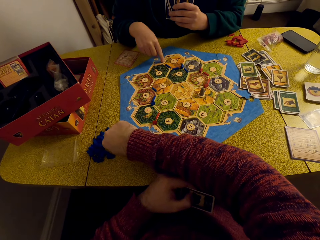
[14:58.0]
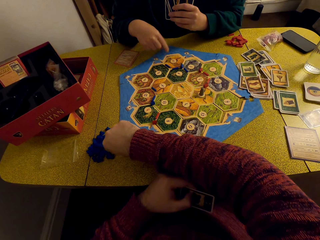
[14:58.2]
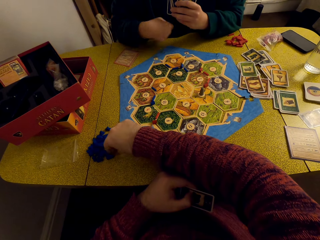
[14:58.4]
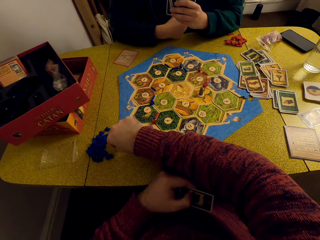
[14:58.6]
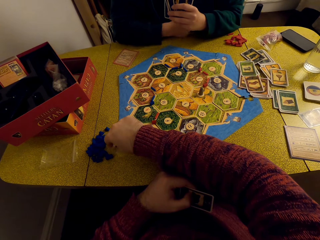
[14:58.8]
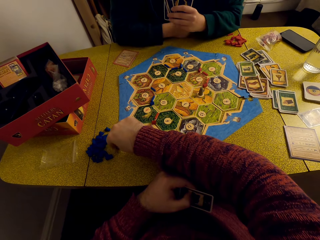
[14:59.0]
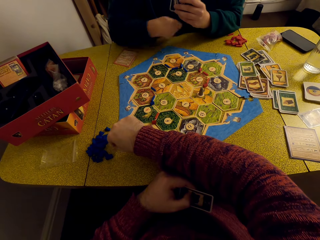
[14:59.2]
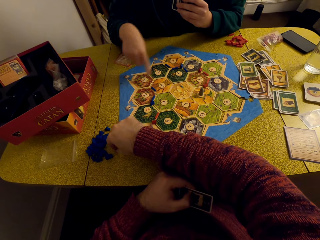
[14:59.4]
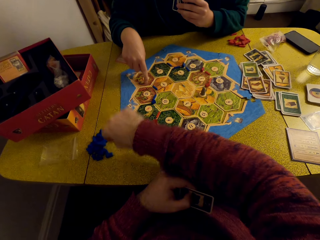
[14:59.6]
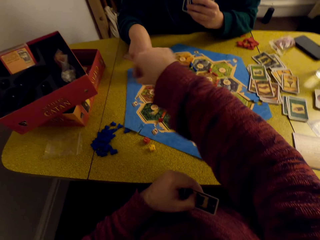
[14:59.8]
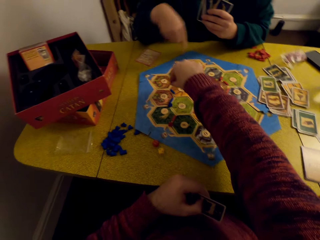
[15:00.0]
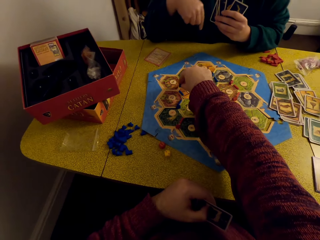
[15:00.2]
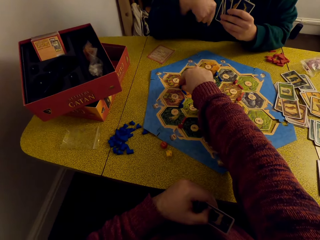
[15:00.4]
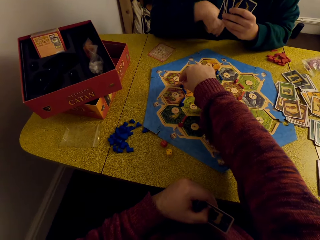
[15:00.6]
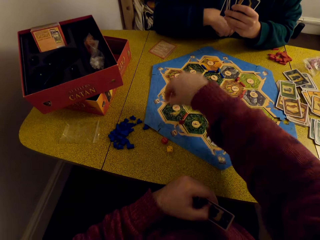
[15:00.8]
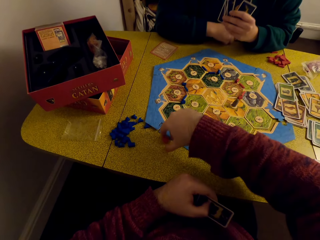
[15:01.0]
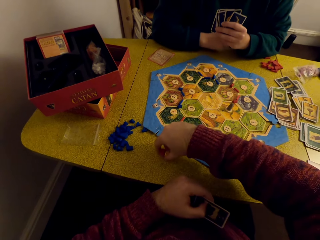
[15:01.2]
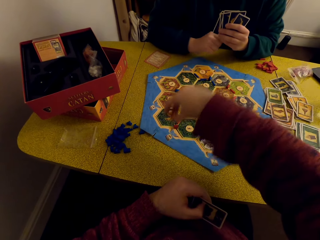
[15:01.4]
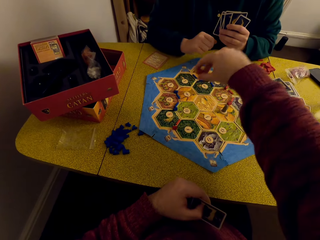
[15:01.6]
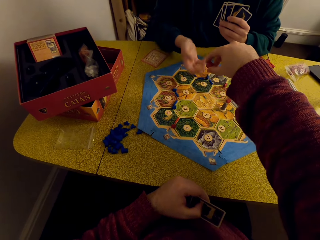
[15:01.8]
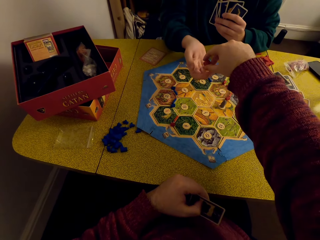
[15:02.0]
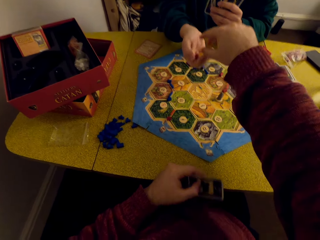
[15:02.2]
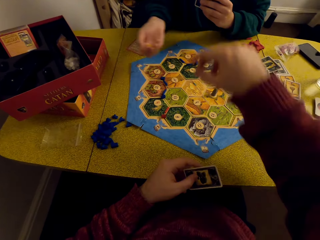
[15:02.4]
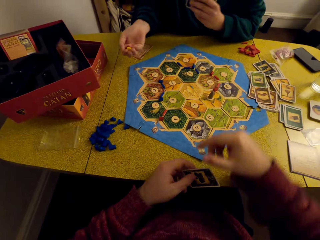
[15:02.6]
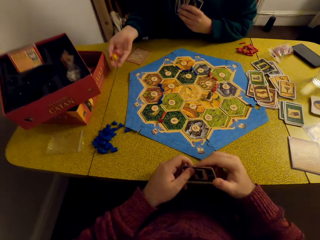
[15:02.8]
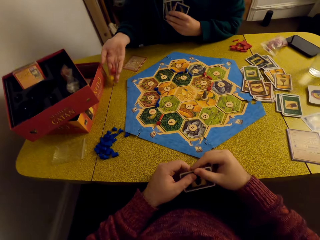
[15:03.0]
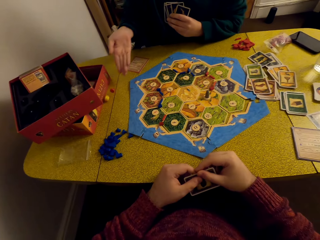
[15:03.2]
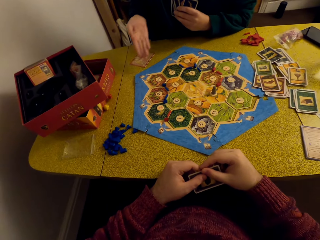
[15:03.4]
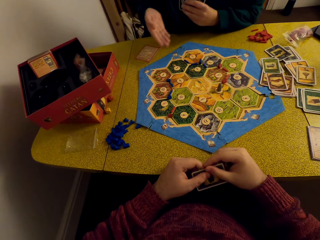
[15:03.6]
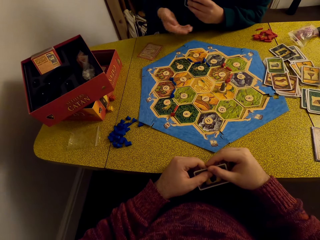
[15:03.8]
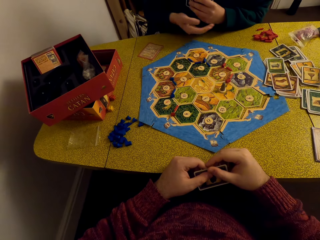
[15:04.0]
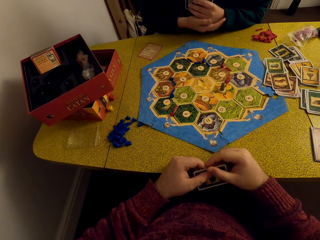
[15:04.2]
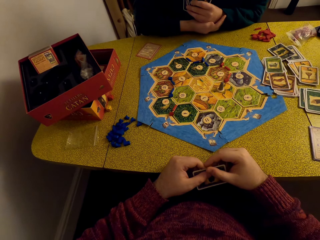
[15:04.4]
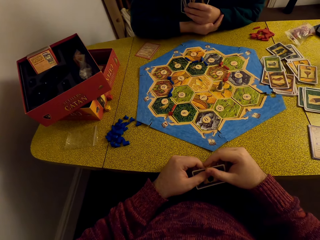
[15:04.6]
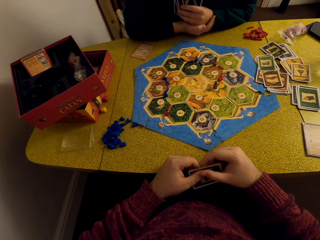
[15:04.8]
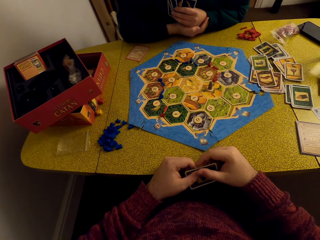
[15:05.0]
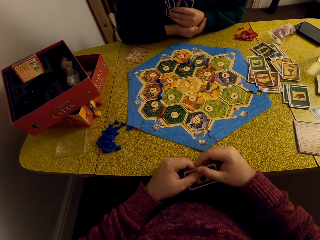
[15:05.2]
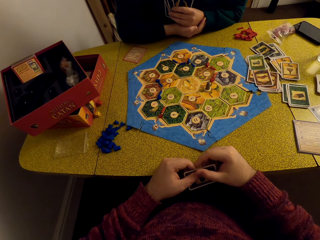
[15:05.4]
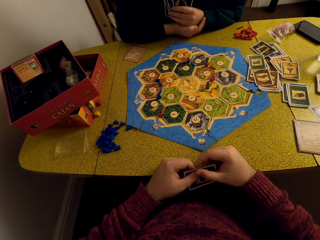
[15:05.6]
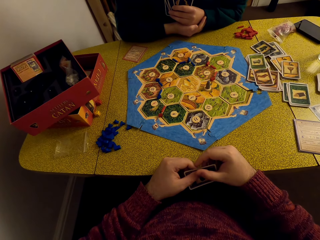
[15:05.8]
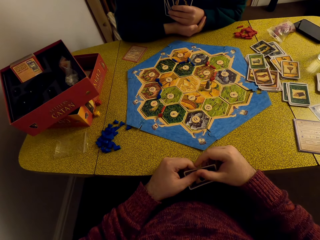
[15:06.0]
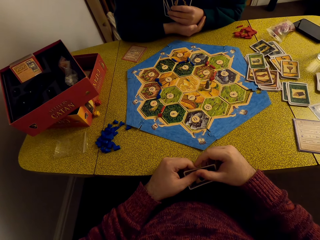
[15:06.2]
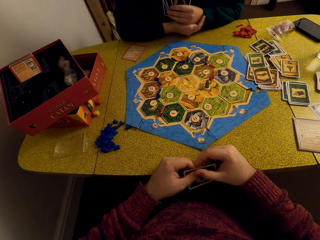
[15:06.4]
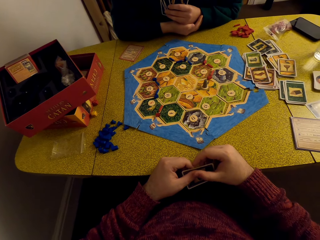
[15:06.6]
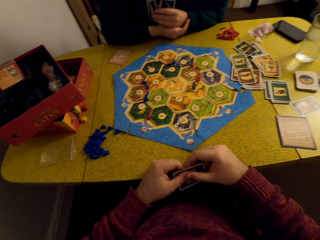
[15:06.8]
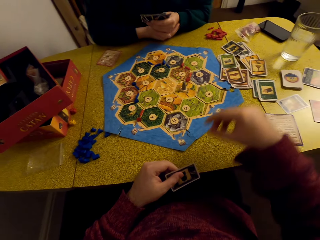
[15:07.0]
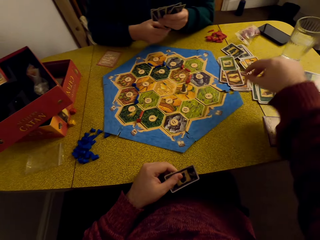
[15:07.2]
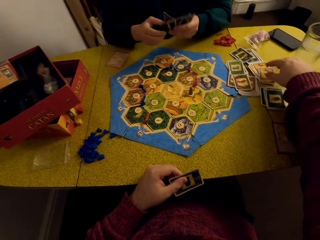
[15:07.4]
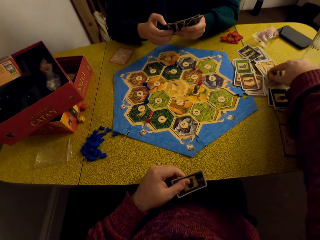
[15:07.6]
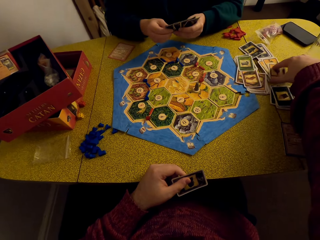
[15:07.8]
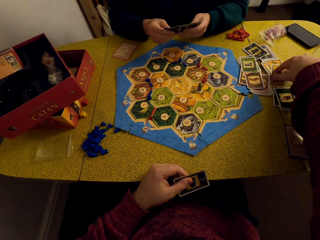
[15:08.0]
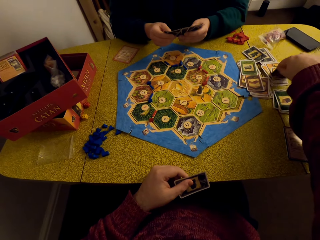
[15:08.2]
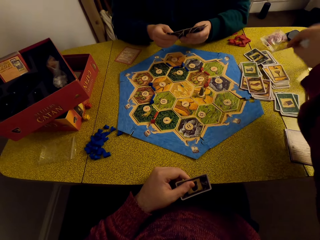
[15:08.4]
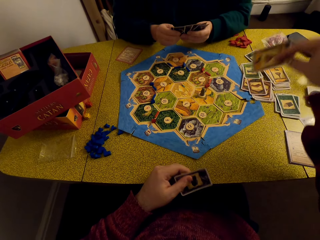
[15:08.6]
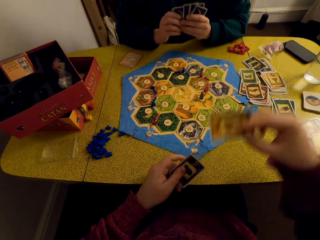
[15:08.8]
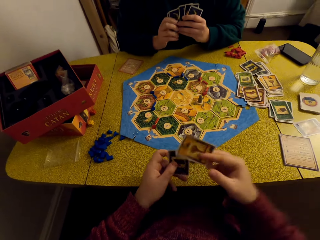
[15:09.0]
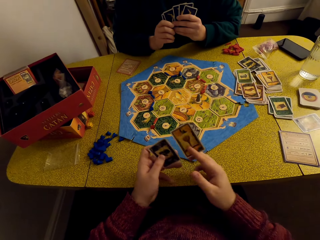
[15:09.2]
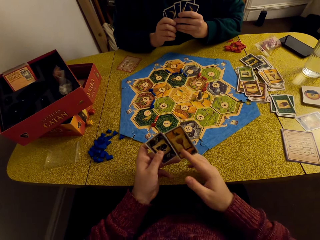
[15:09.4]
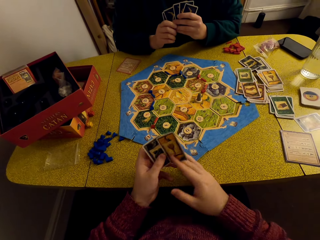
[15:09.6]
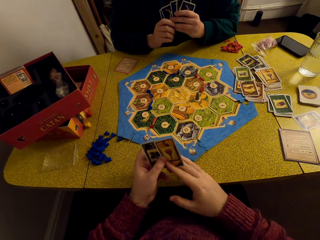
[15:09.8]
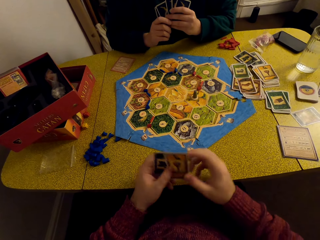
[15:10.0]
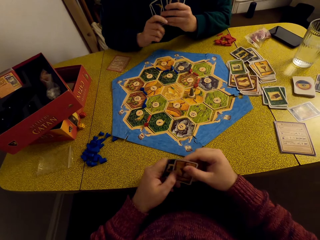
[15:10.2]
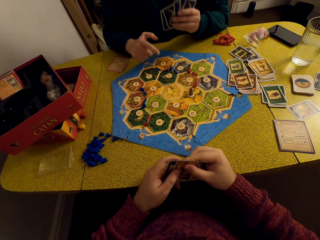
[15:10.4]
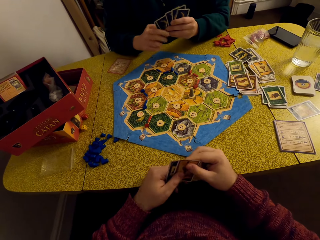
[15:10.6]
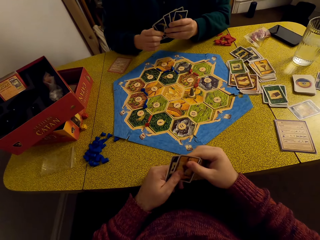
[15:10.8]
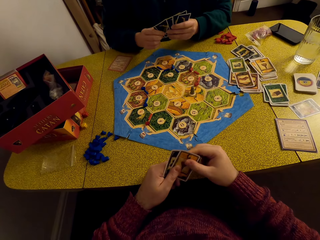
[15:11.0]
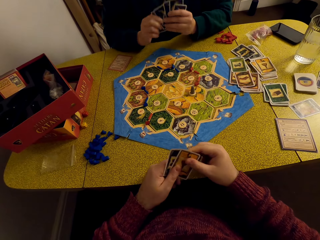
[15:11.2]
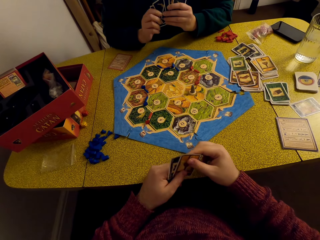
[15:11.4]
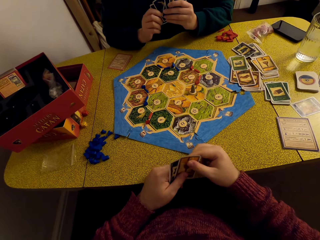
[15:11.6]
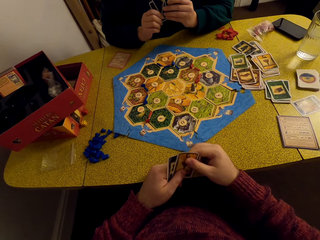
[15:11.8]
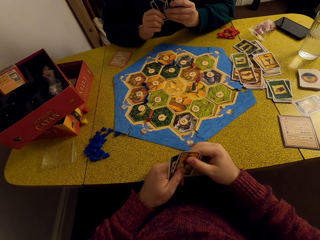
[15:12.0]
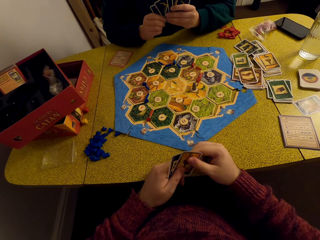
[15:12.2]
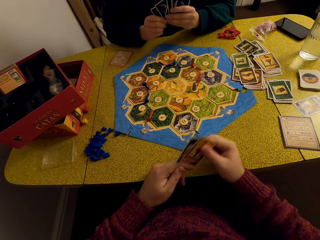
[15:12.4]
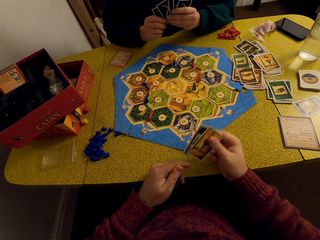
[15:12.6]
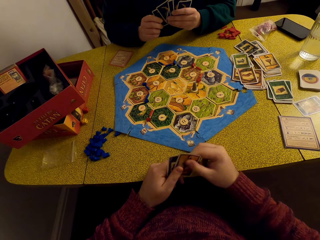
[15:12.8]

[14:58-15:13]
The camera wearer places the piece on the game board. He picks up the dice and hands the dice to a woman. The woman rolls the dice and drops the dice on the table. The camera wearer stares at the game board. The woman talks to the camera wearer. The camera wearer picks up a card and places the card in his left hand. The woman talks to the camera wearer.

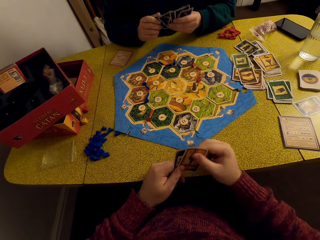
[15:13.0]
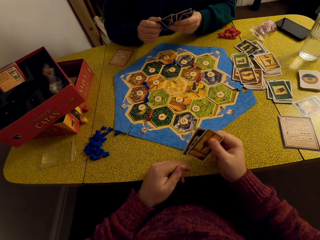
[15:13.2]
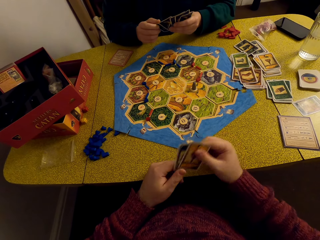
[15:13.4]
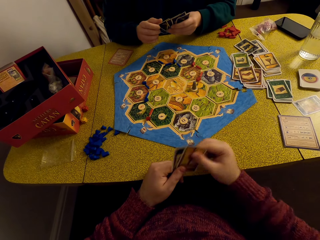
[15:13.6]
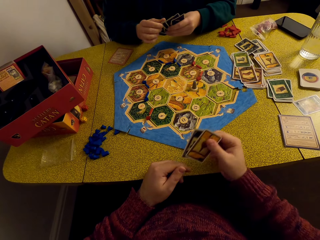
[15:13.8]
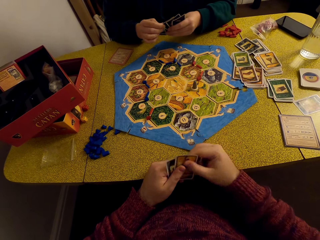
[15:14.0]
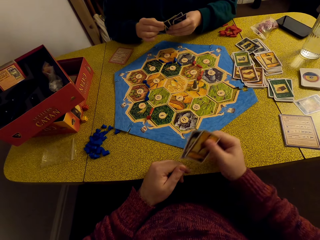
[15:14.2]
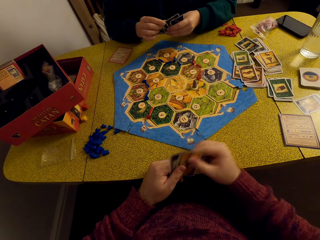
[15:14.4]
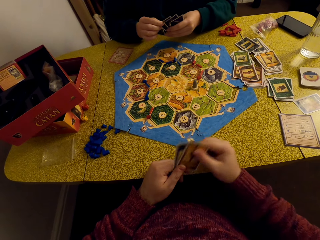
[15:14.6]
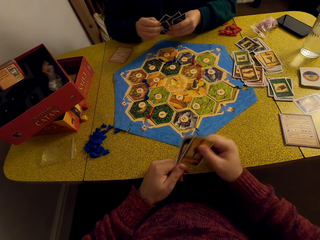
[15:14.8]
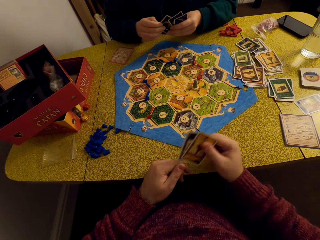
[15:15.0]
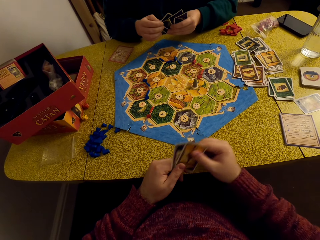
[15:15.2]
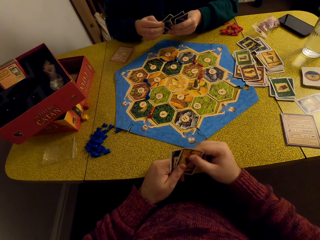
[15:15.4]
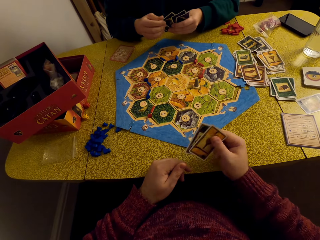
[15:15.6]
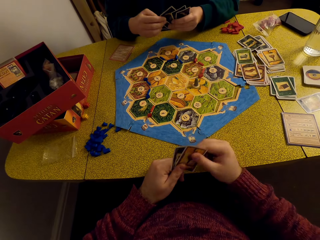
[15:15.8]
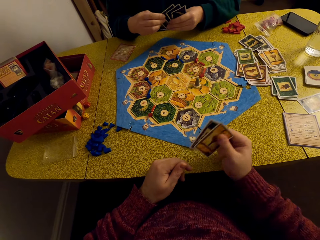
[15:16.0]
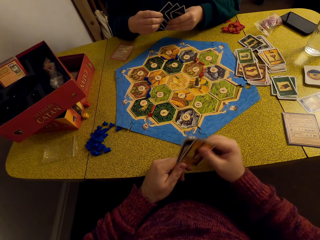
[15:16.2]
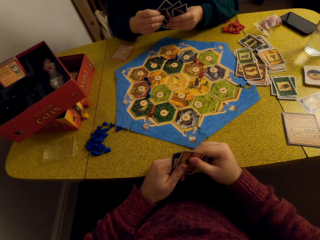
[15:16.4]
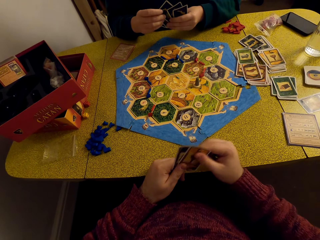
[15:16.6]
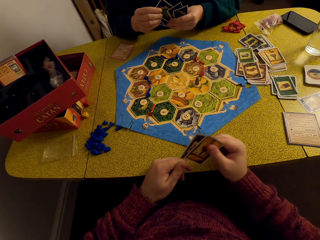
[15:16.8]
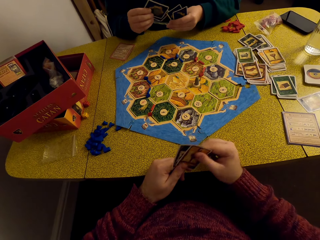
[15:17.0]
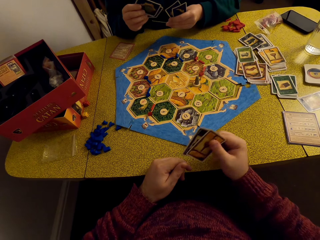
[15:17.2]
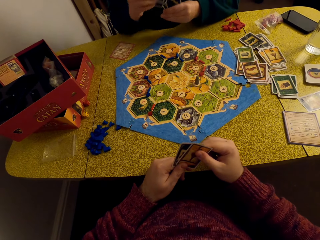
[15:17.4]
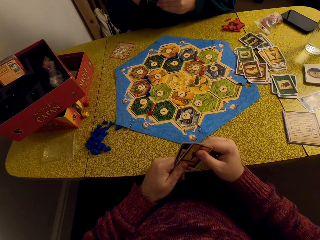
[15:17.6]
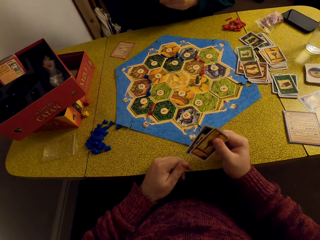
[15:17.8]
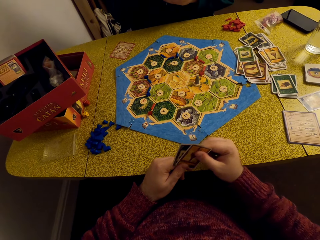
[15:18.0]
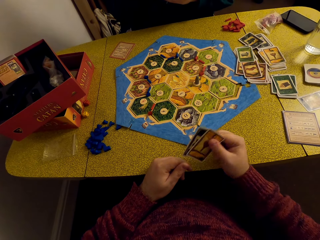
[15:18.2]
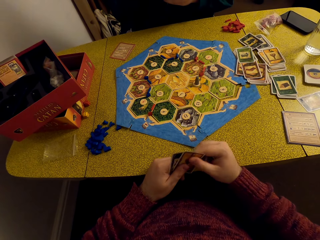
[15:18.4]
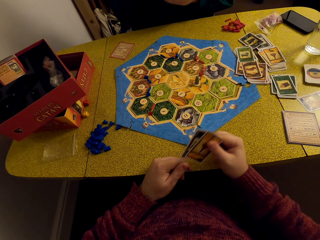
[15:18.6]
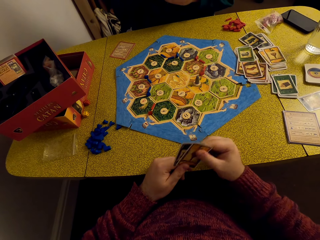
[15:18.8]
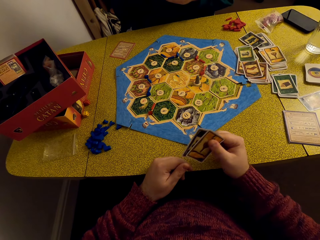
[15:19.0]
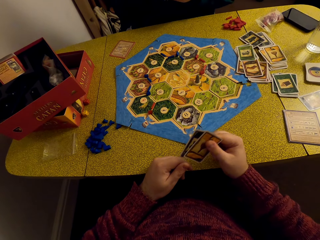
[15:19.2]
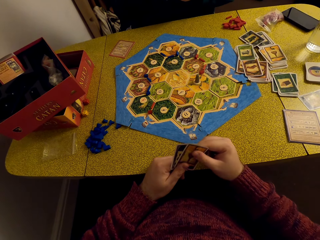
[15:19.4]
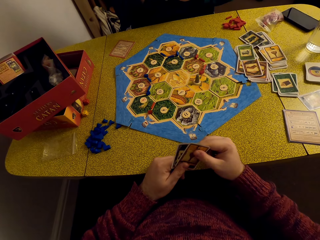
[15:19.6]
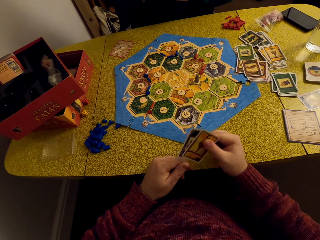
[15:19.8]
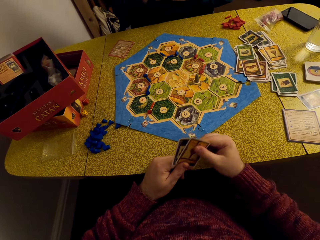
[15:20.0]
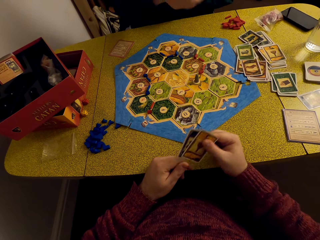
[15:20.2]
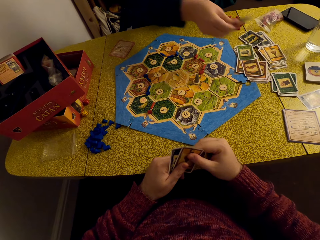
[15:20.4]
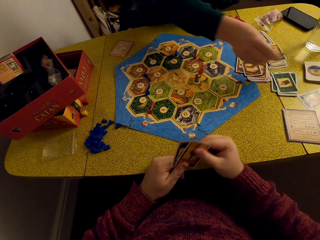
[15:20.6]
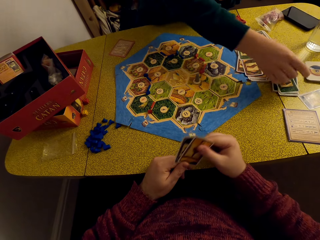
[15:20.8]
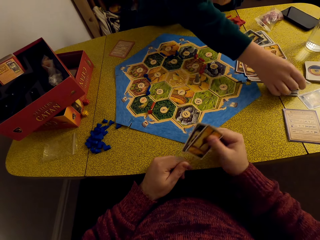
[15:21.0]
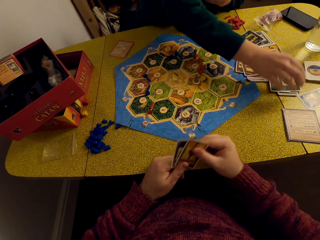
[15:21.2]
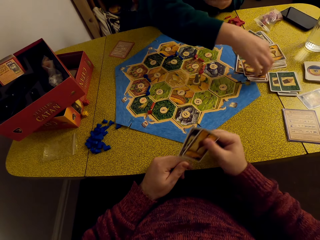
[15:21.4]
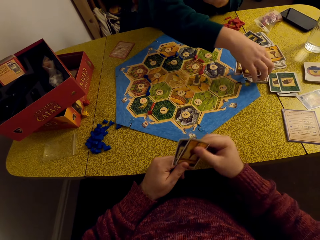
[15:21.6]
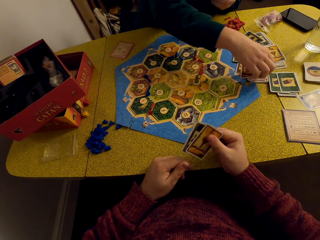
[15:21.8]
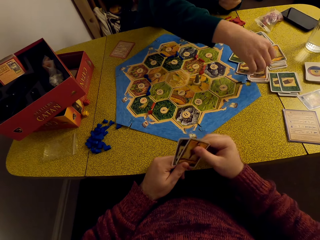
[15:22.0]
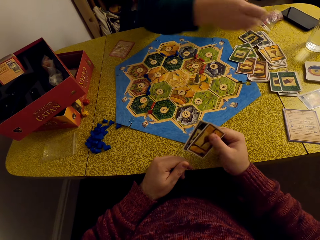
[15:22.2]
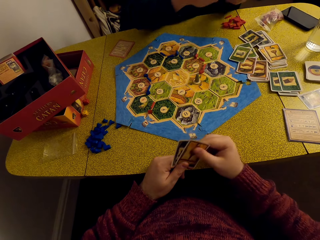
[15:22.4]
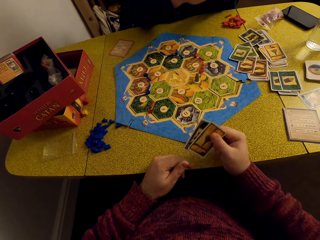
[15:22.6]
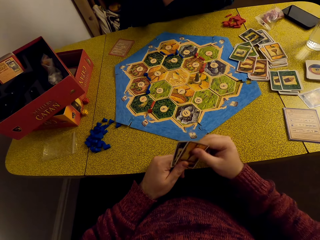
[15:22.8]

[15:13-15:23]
A woman arranges her cards. The camera wearer stares at the game board. The woman talks to the camera wearer, places the cards on the deck on the table, and picks up a card.
